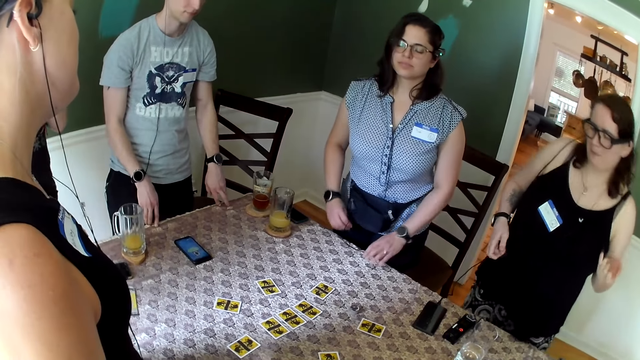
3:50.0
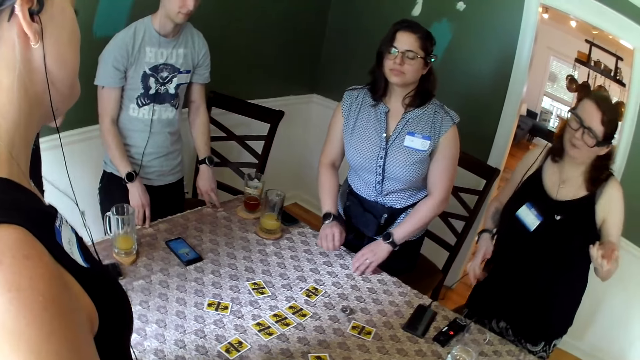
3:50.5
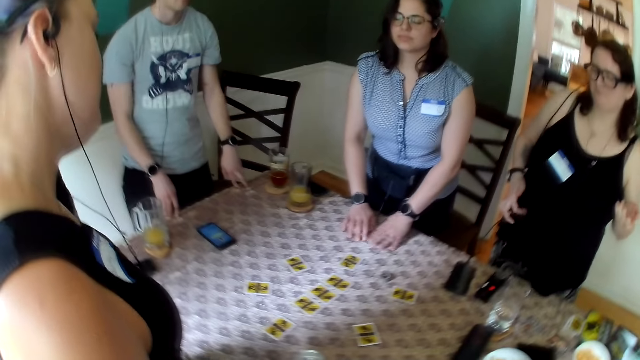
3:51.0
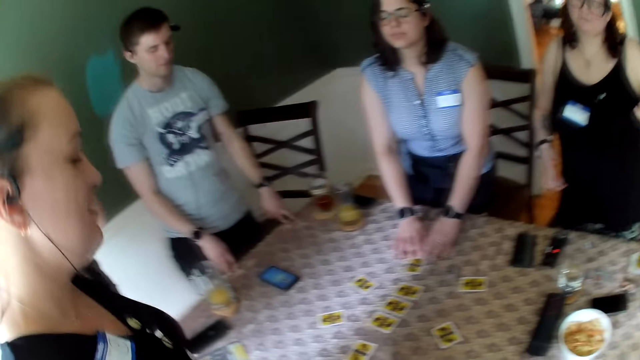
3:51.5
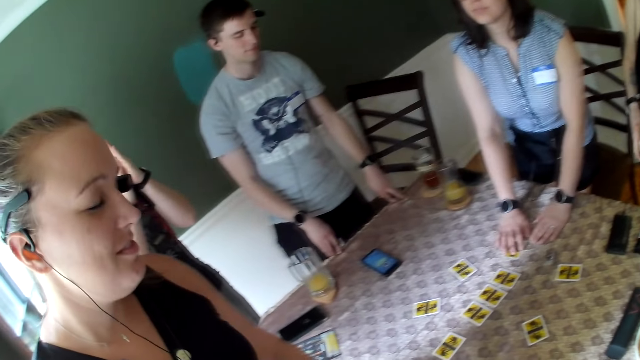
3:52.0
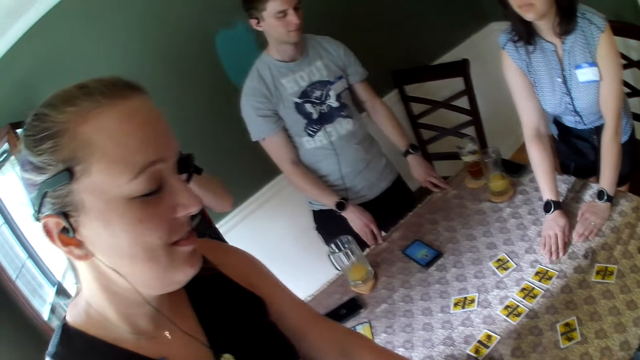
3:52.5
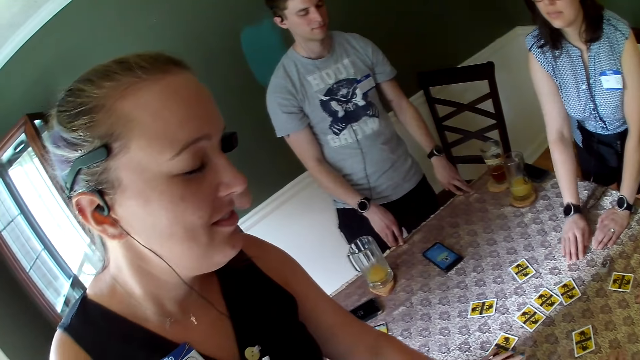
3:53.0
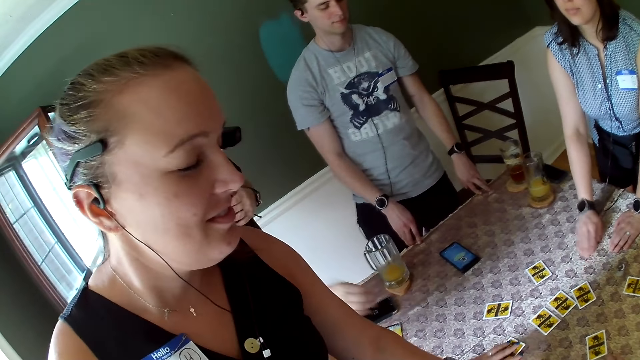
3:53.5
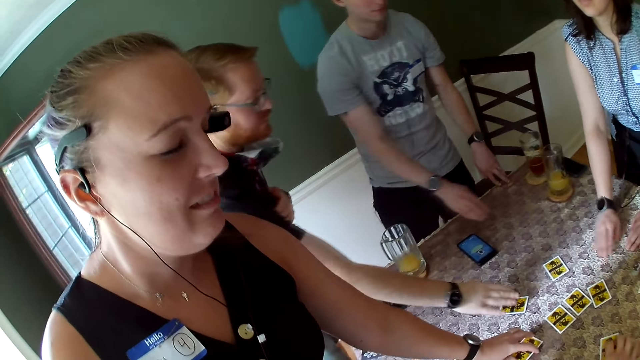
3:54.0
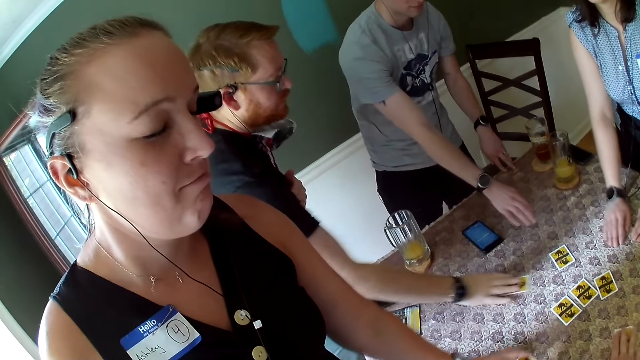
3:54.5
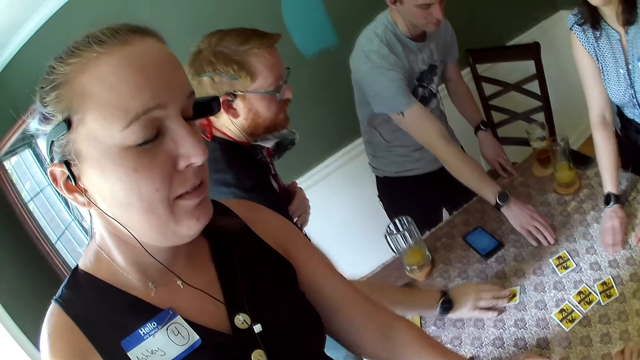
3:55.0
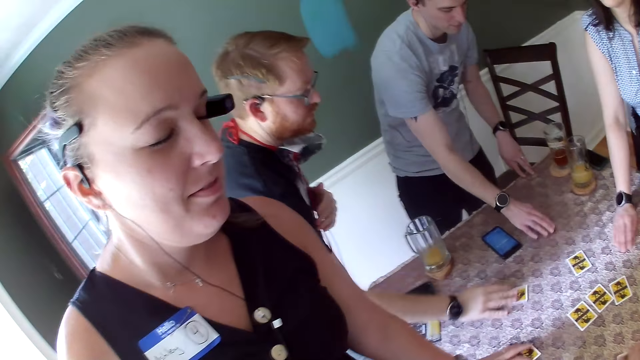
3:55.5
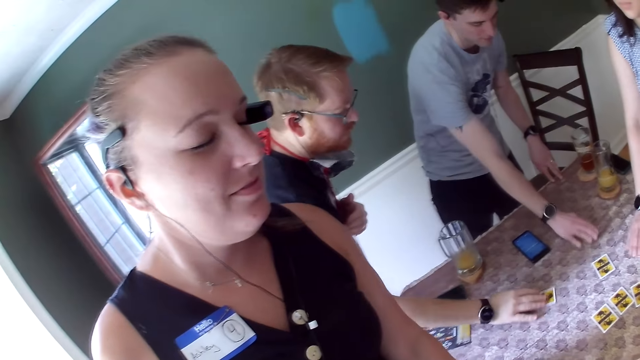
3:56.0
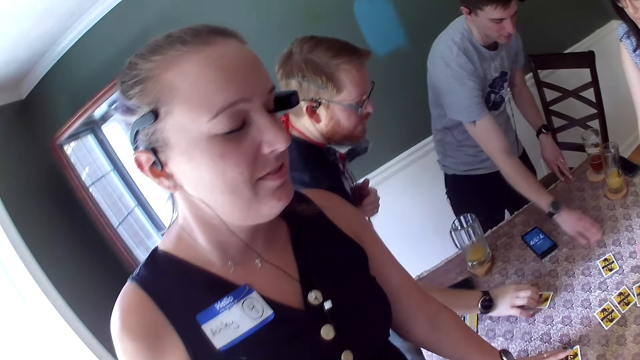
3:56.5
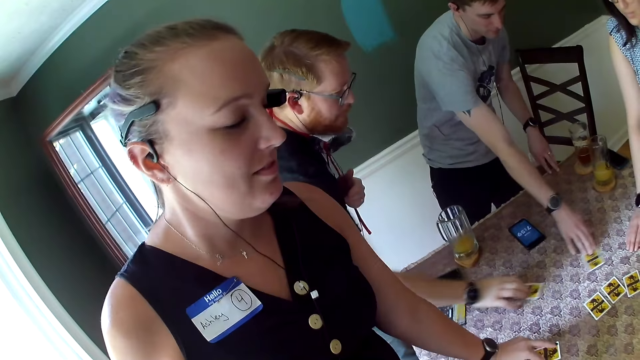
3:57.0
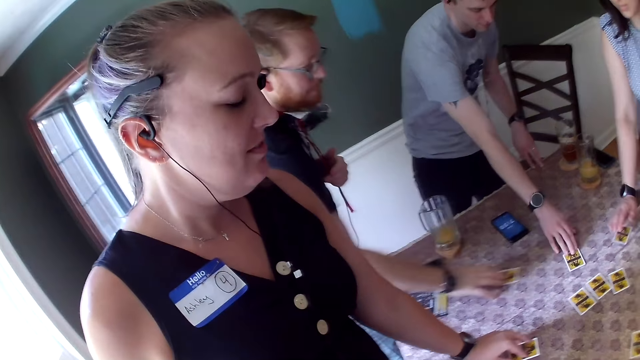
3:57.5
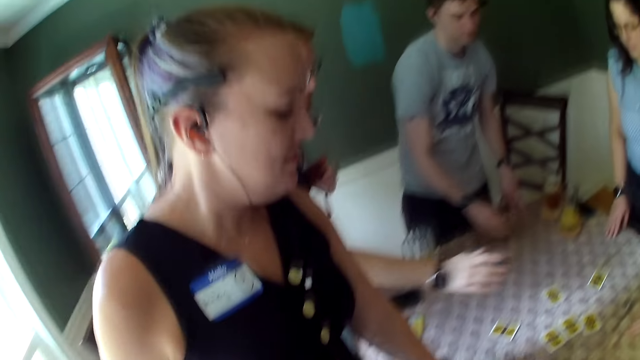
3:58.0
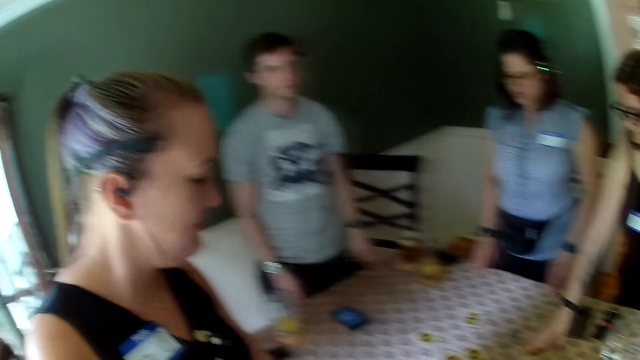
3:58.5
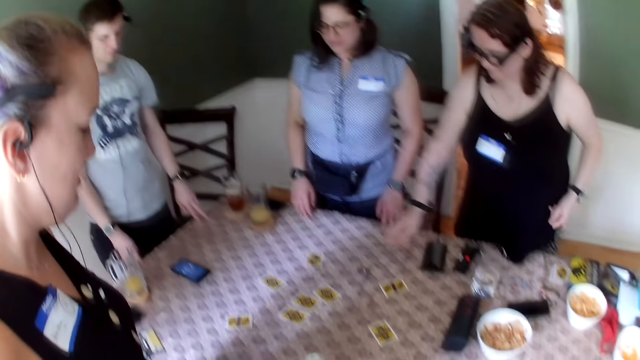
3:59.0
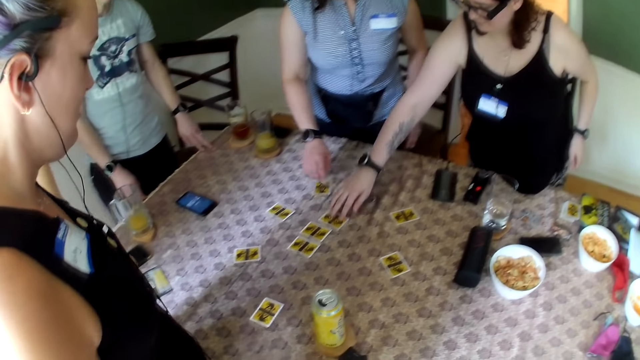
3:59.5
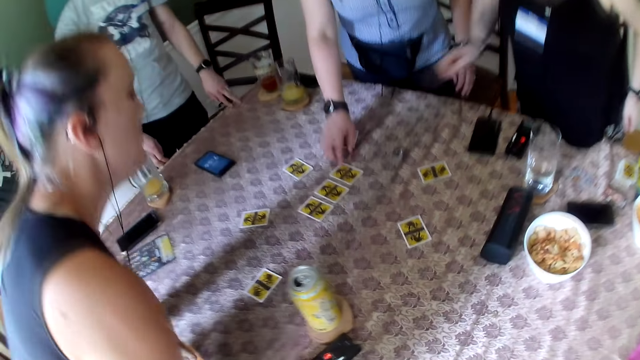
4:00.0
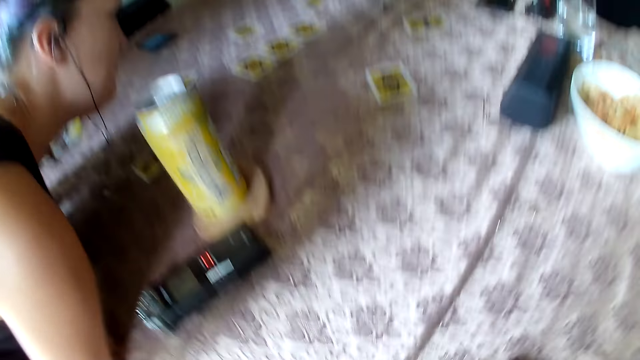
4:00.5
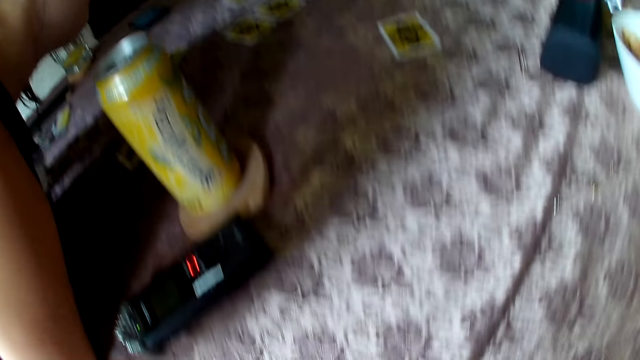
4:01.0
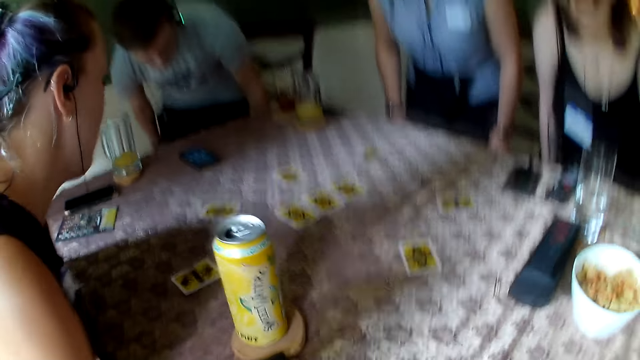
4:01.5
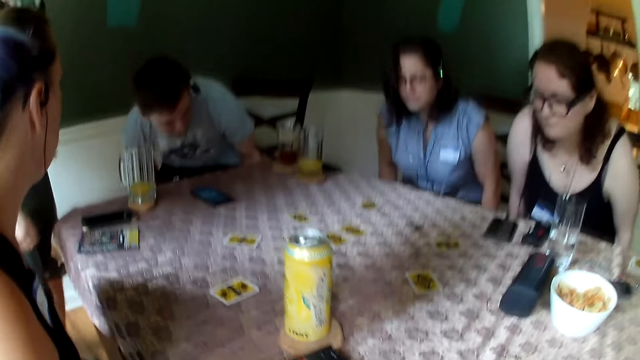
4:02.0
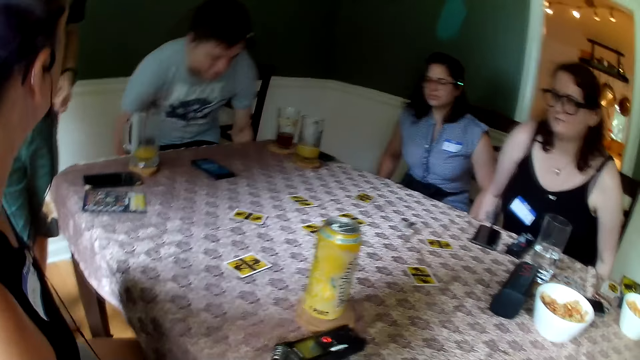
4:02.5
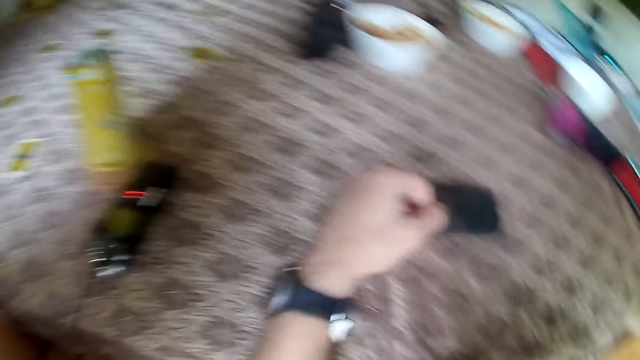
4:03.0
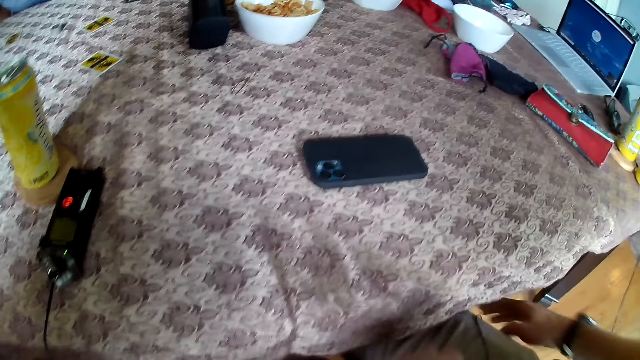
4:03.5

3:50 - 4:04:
A woman adjusts the card on the table with her right hand. A man adjusts the card on the table with his right hand. Another man adjusts the card on the table with his right hand. Another woman adjusts the card on the table with her right hand. The camera wearer sits on the chair.

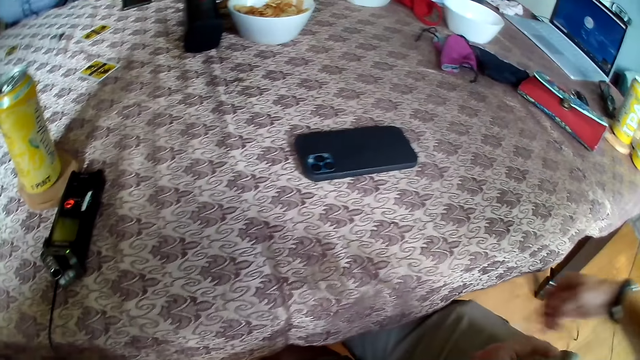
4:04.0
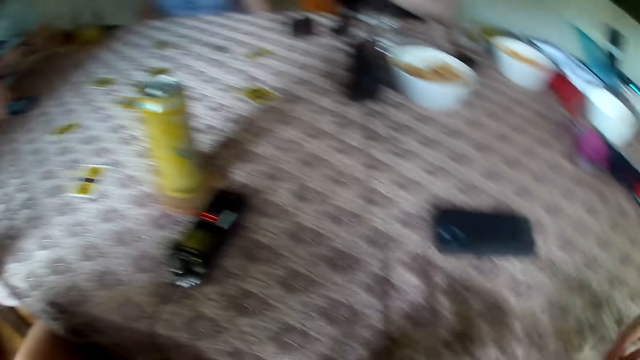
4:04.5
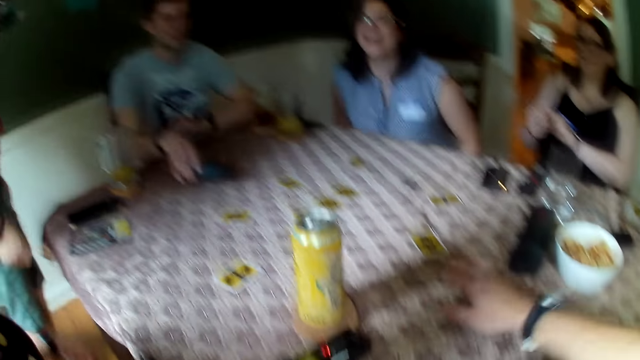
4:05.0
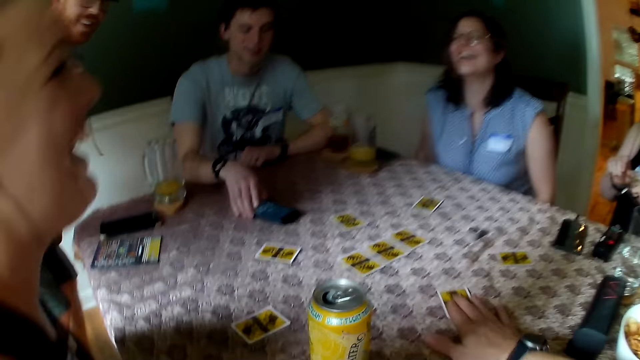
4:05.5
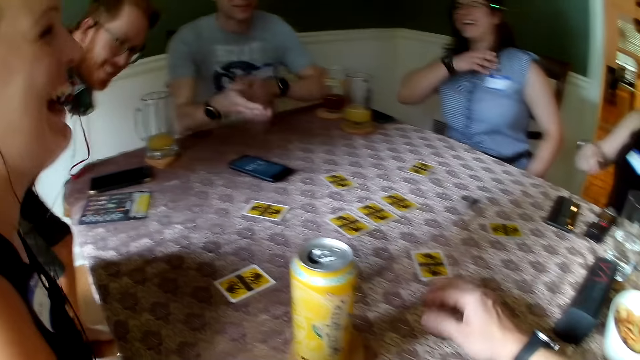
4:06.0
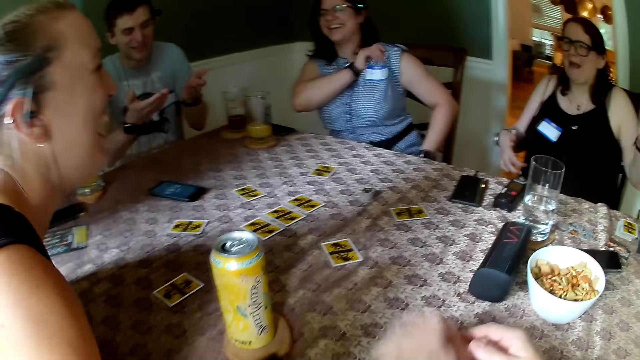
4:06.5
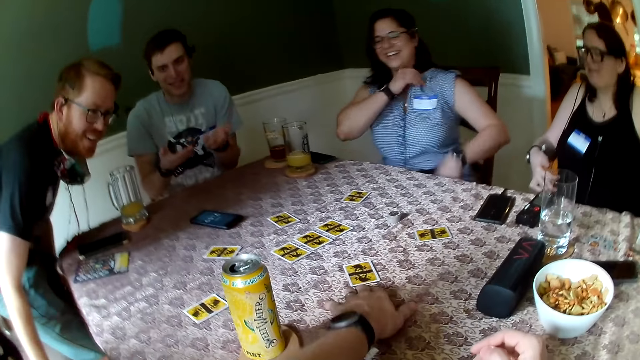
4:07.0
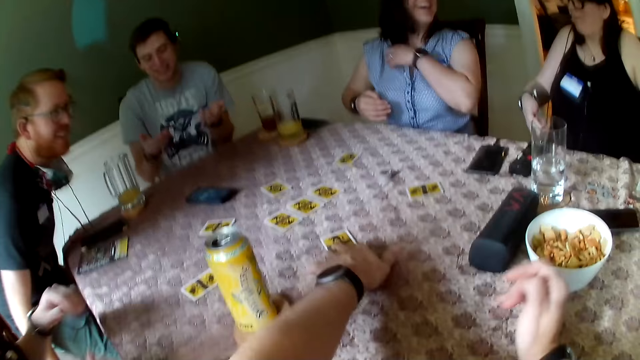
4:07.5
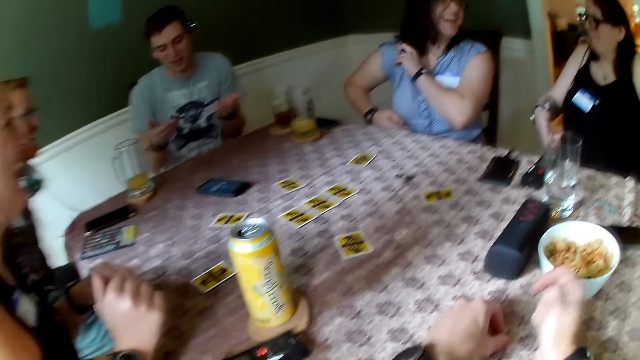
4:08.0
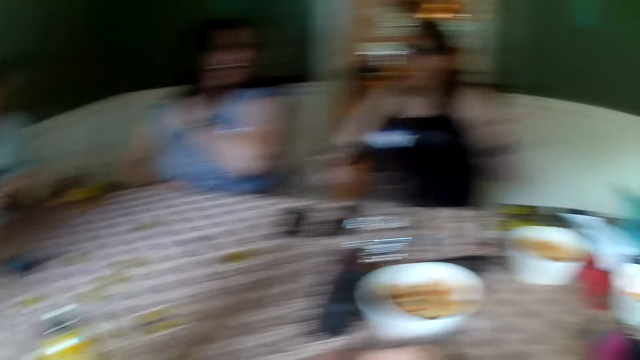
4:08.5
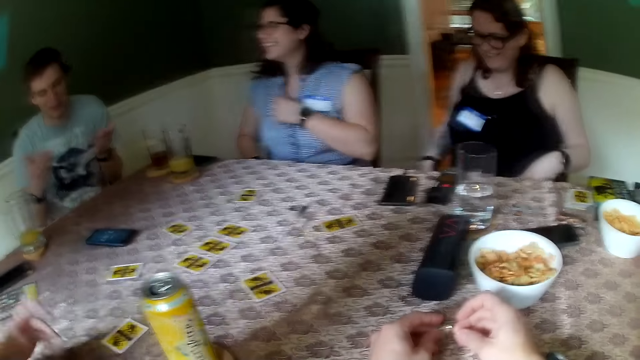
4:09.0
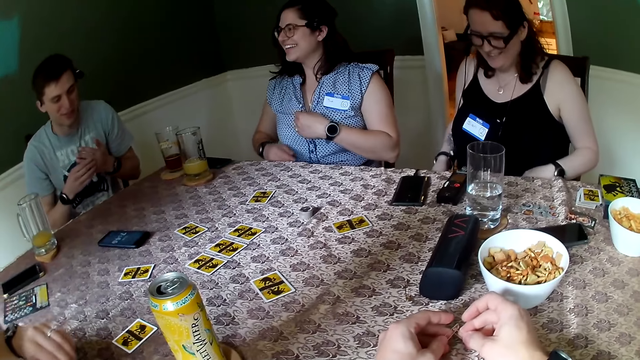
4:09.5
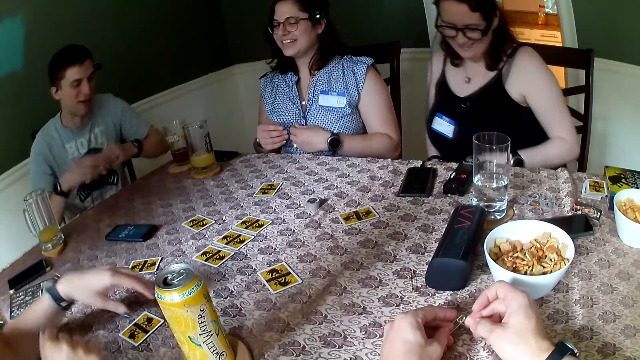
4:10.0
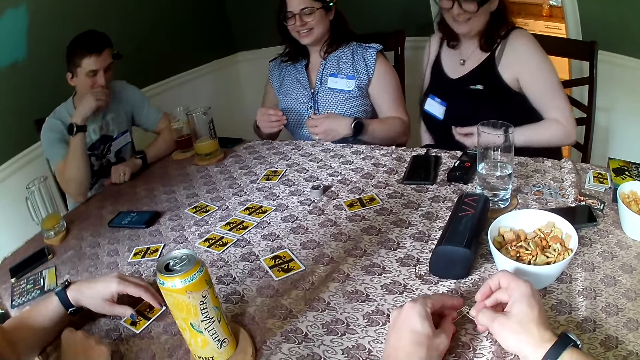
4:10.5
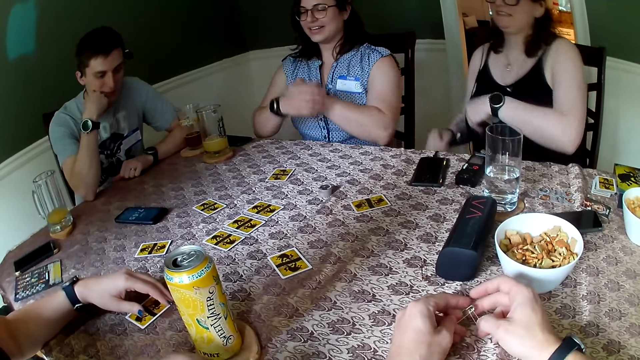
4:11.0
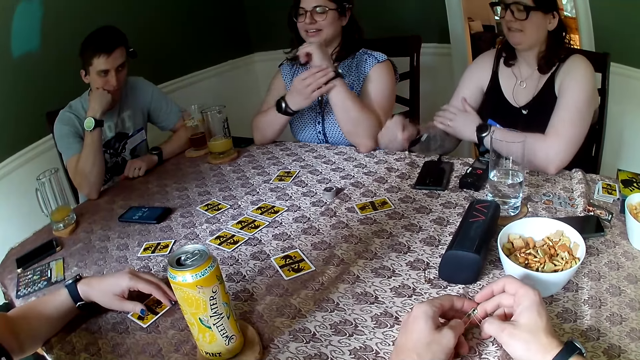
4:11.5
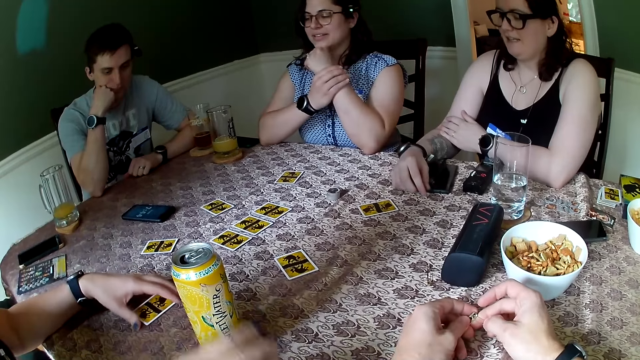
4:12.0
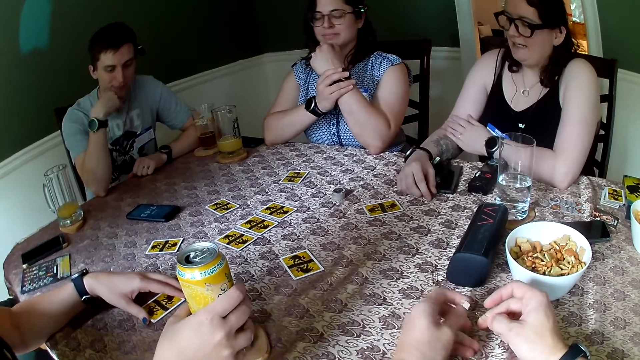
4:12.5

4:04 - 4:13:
The camera wearer adjusts the card on the table with his right hand. He adjusts the card on the table with his left hand.
